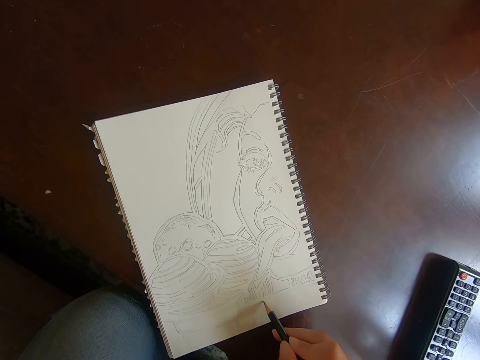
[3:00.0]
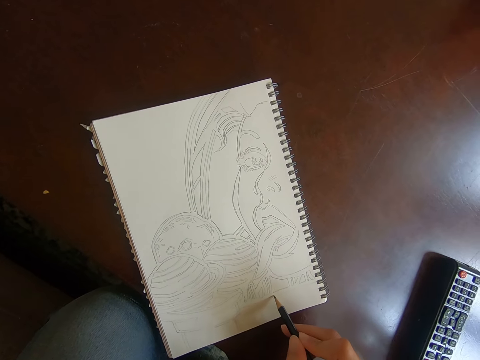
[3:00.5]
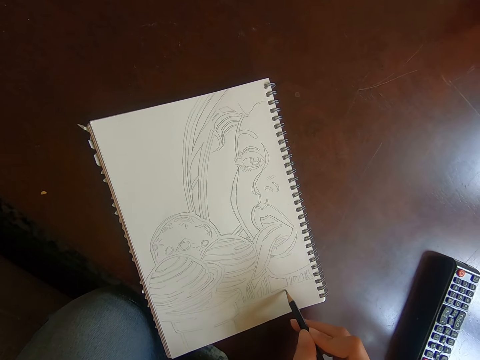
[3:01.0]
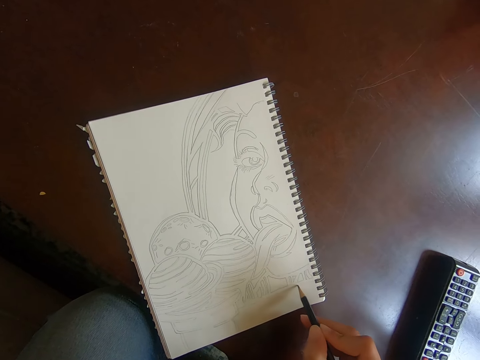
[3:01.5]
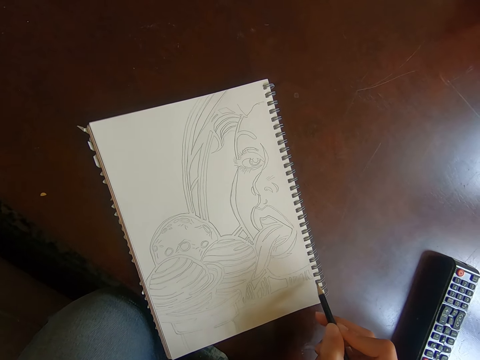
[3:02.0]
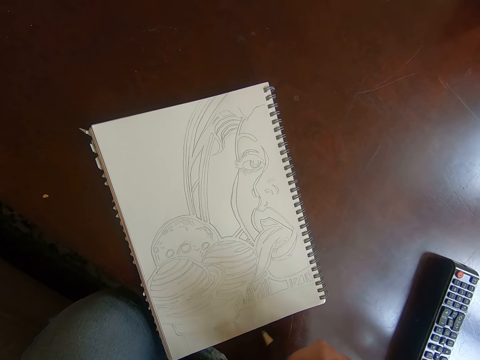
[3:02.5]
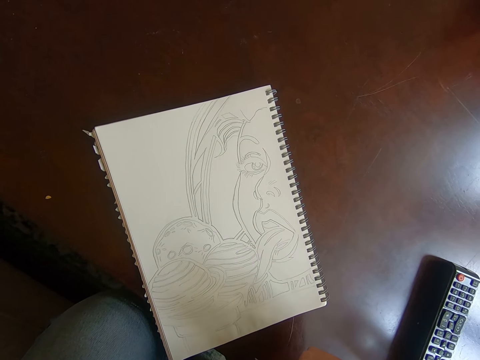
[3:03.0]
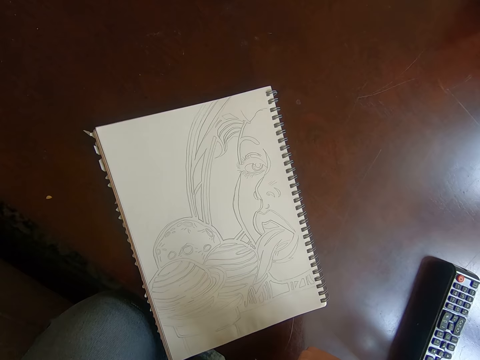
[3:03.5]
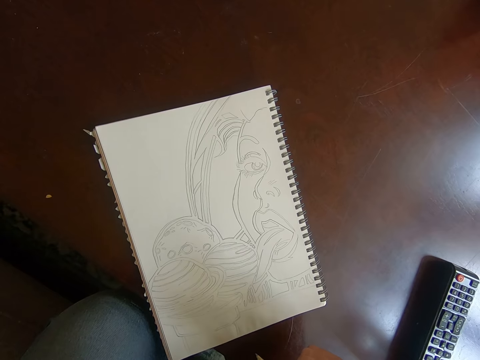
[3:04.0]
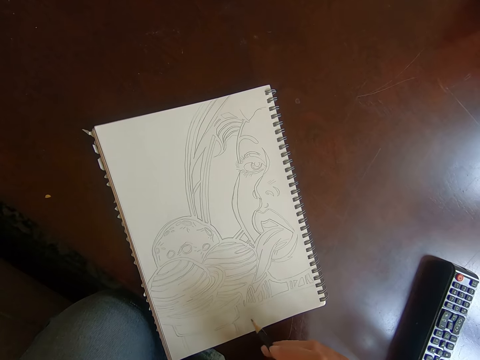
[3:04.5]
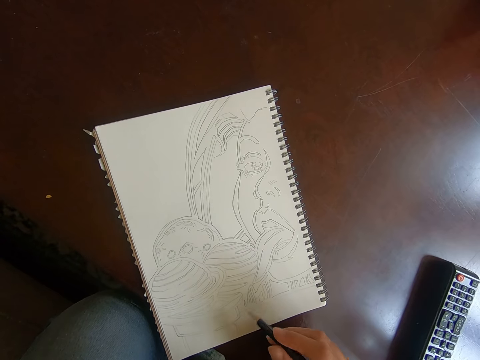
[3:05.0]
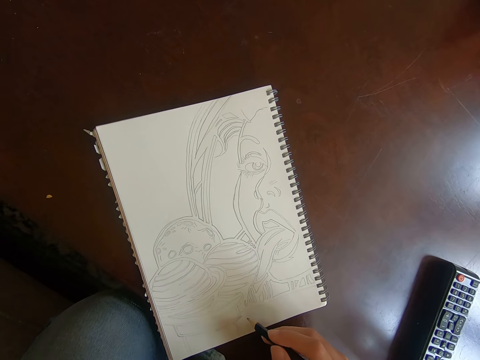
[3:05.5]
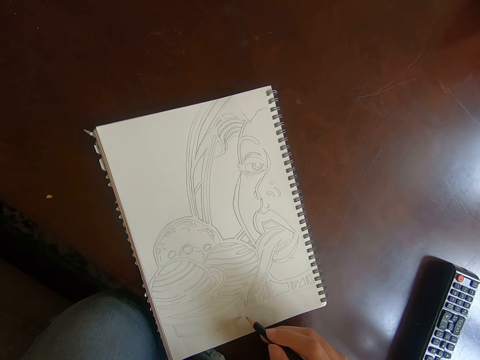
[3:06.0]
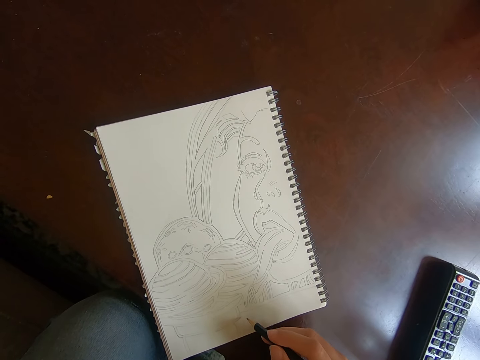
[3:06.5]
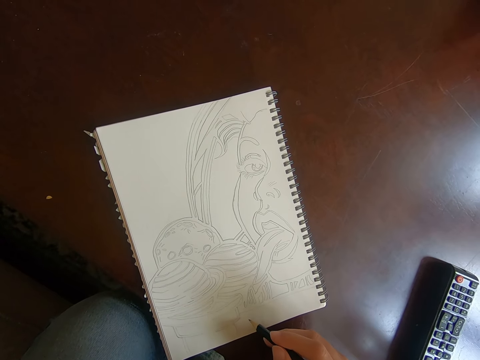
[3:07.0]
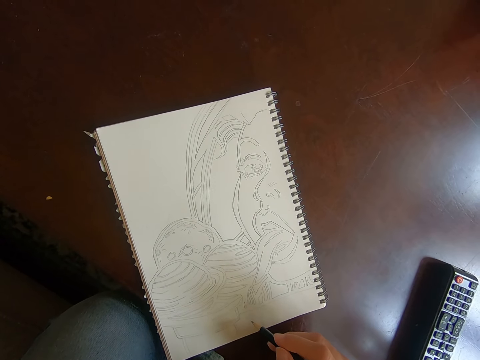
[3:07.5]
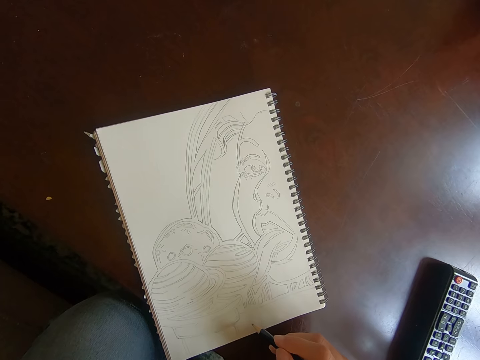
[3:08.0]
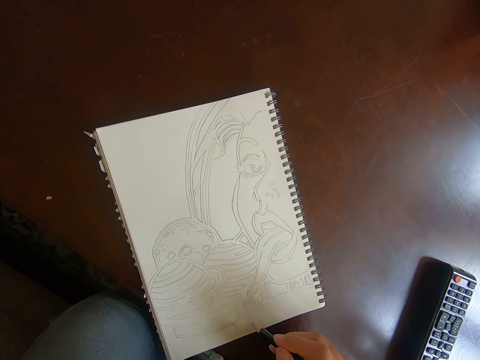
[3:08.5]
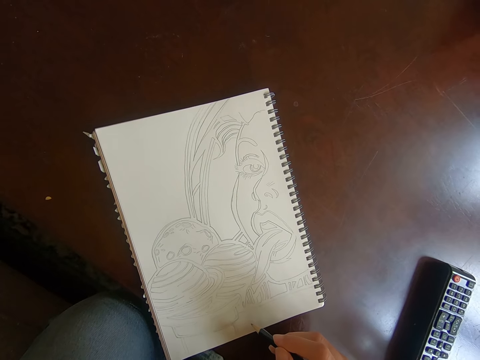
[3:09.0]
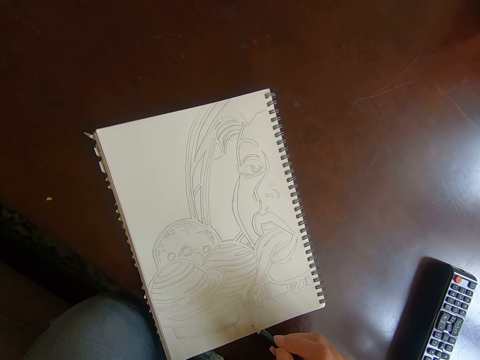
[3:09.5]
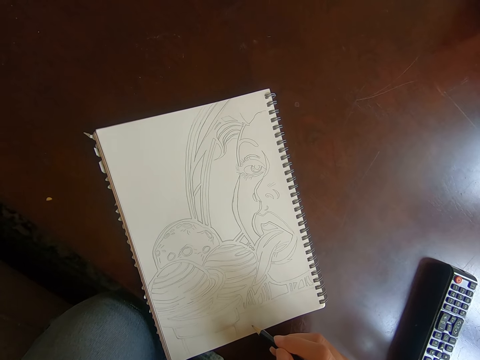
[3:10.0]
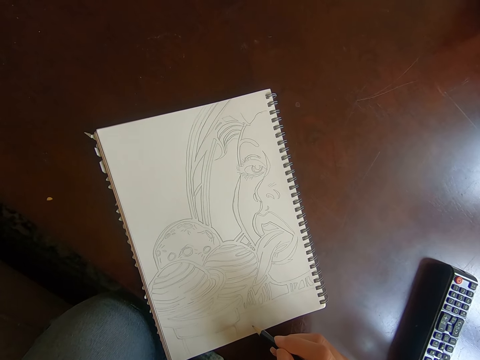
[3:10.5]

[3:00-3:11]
The camera wearer holds the pencil on the book.

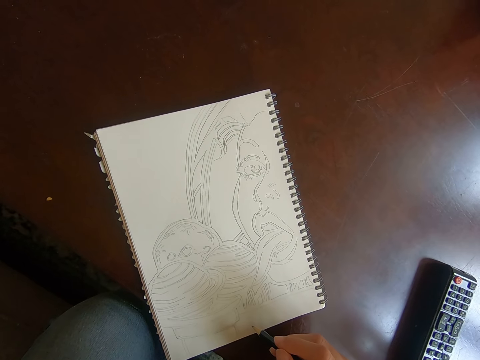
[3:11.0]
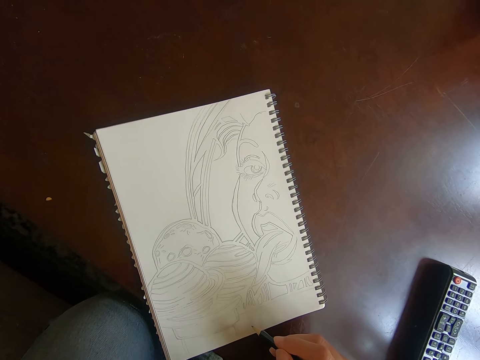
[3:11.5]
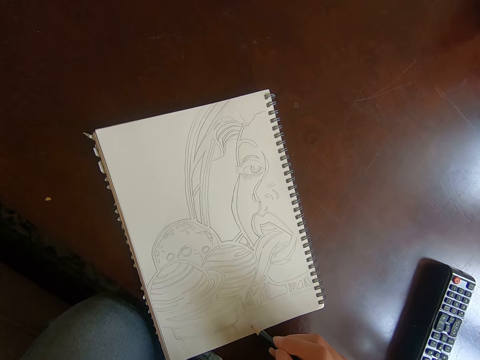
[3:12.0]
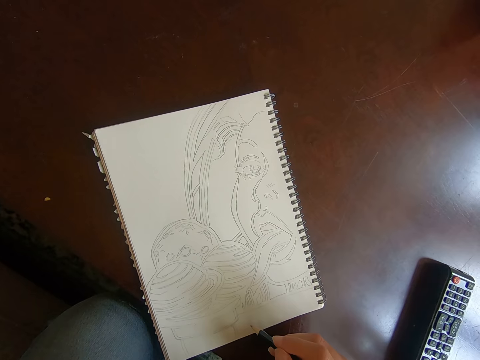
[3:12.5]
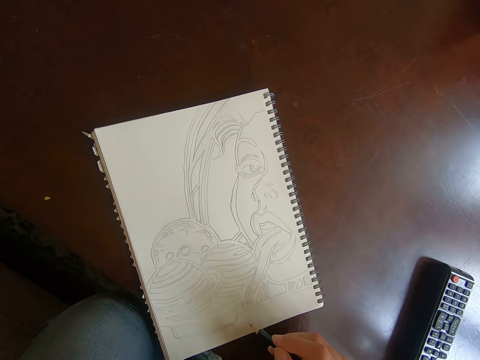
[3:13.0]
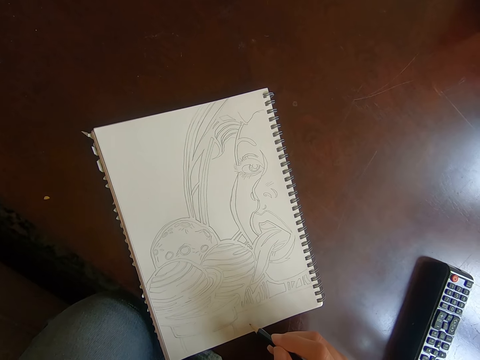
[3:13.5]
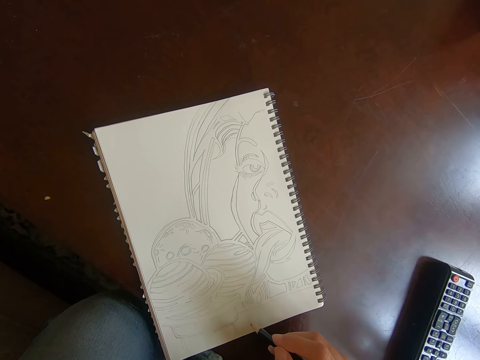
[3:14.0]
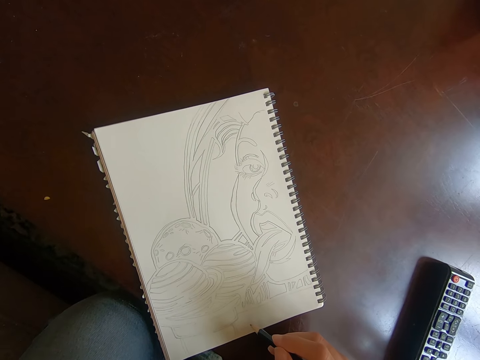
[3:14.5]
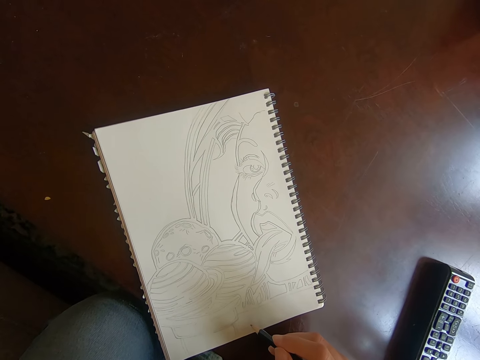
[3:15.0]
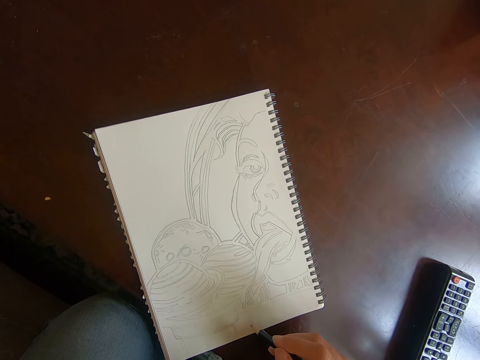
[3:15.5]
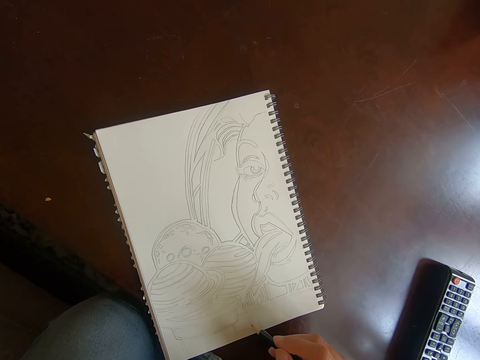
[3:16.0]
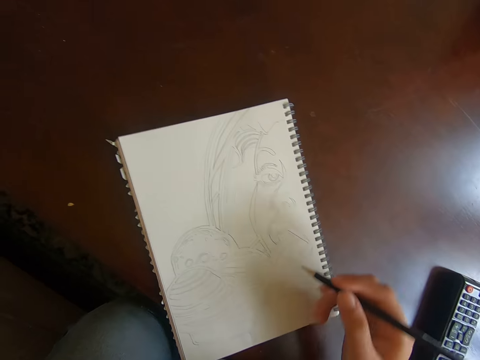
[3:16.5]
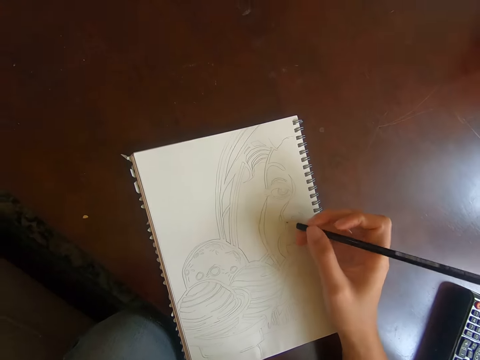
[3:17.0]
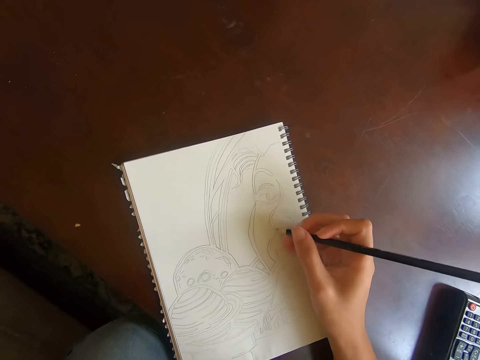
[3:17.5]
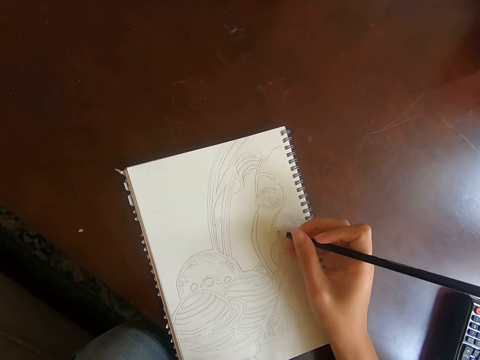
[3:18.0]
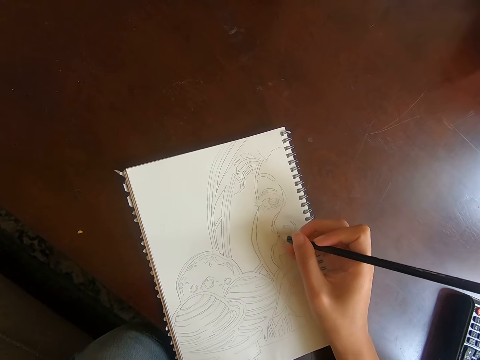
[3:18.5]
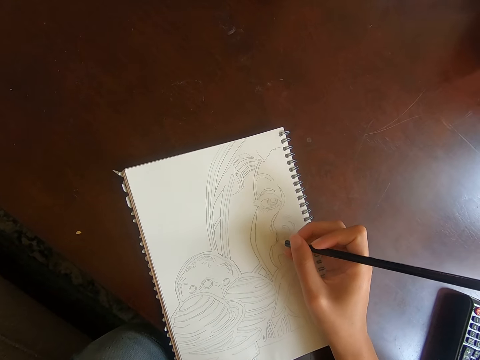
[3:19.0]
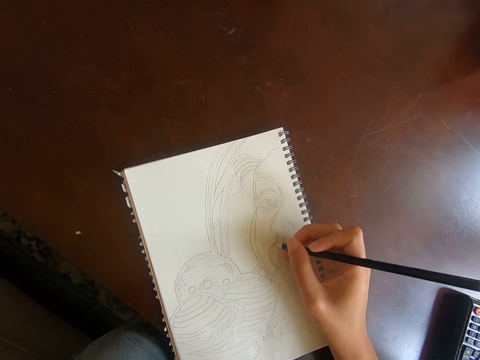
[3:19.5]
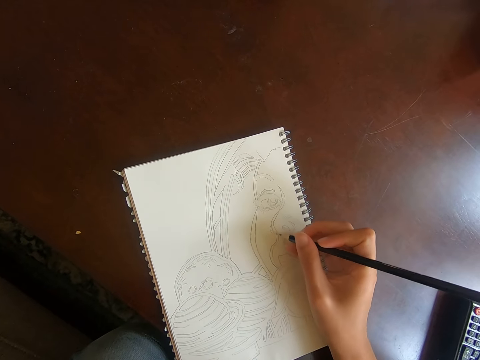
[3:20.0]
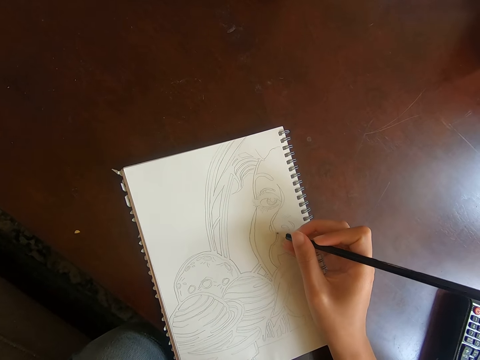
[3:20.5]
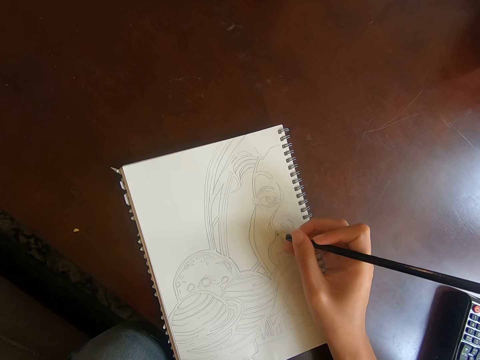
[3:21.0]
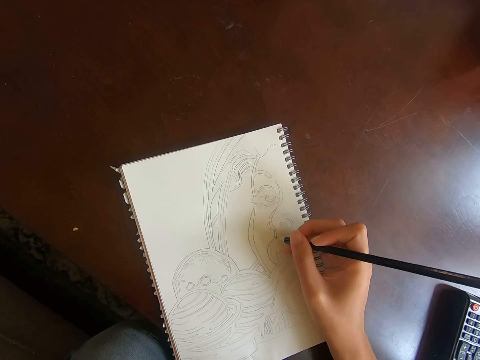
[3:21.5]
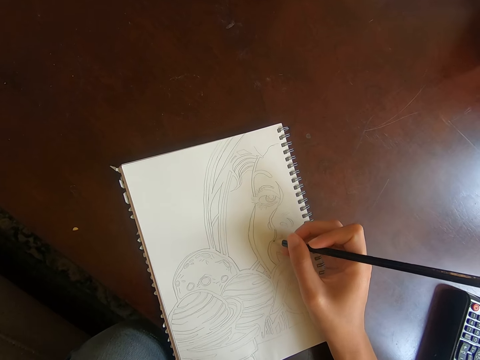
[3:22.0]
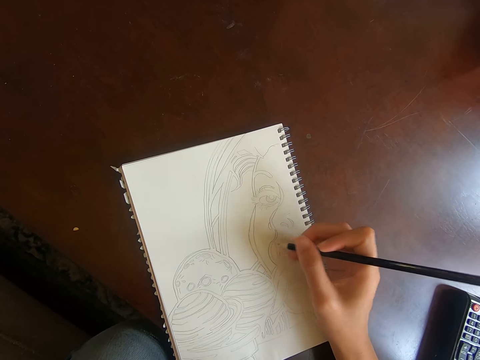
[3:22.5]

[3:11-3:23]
The camera wearer draws on the book.

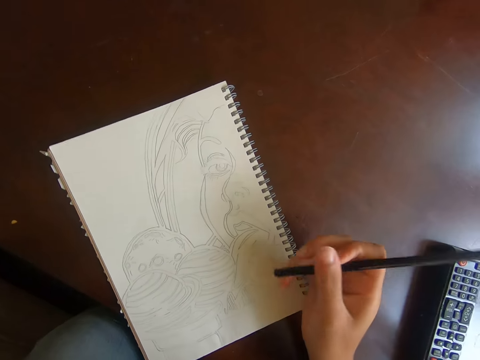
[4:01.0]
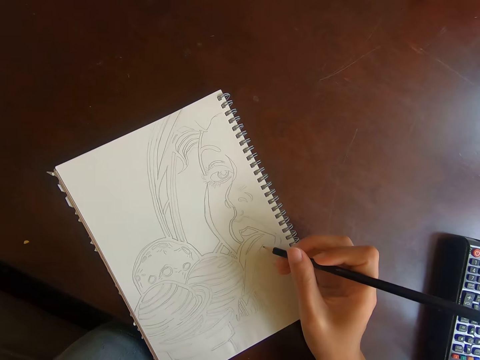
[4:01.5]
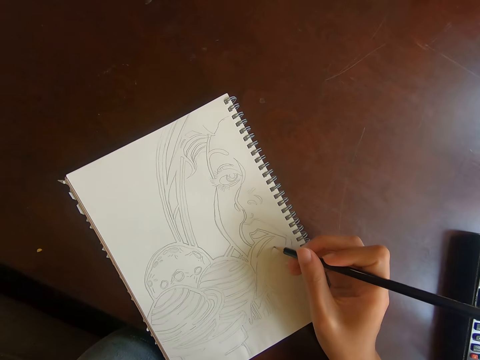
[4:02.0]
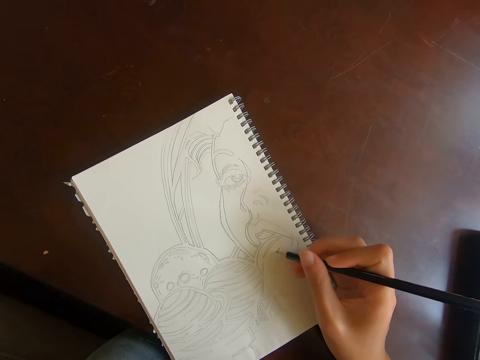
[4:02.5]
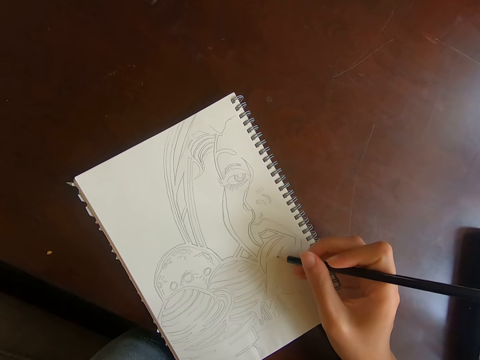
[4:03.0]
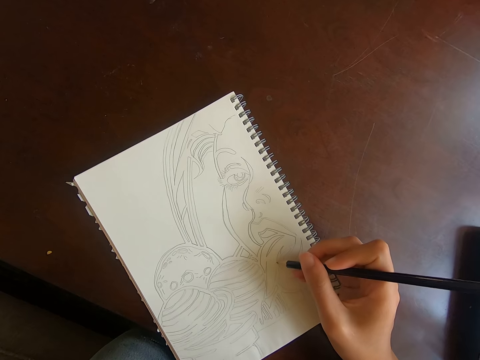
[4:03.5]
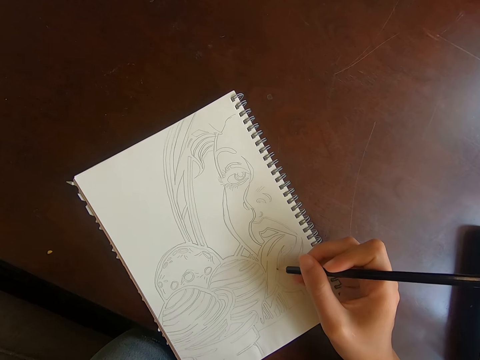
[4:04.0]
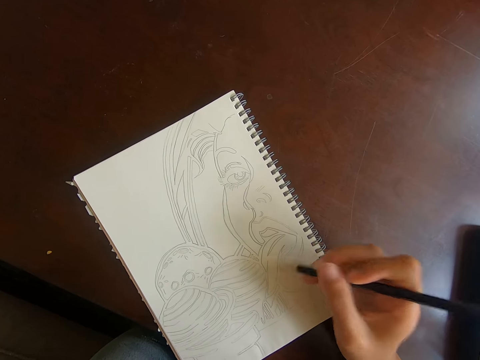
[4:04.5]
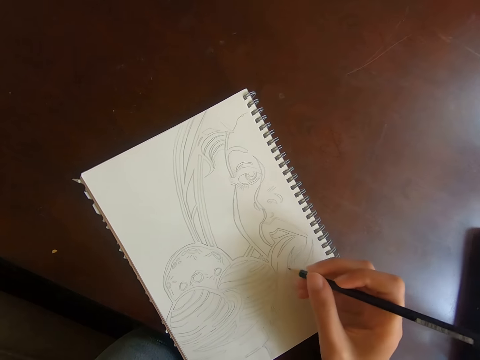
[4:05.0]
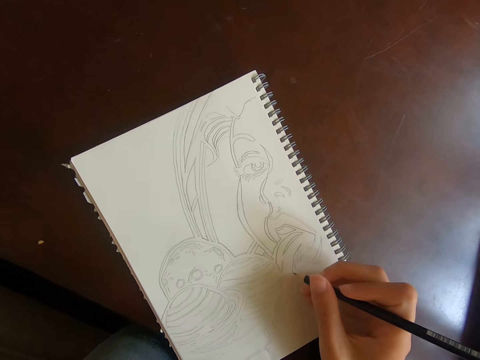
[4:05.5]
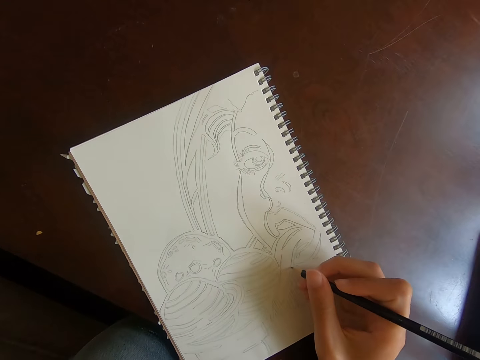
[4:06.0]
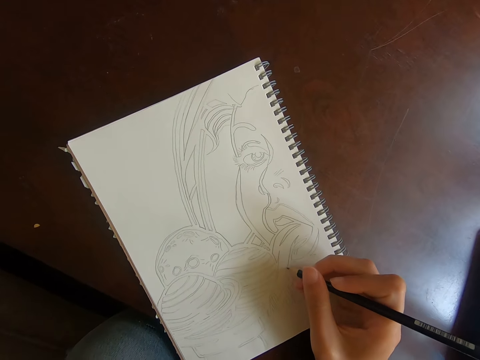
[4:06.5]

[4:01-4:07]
The camera wearer turns the pencil in hand. They draw on the book.
